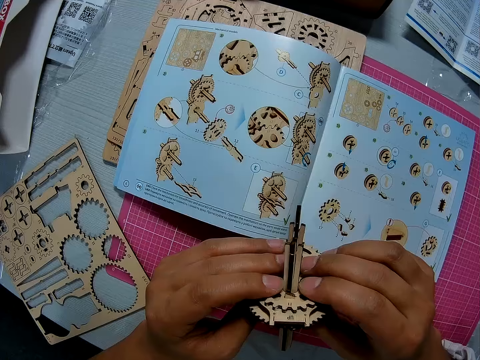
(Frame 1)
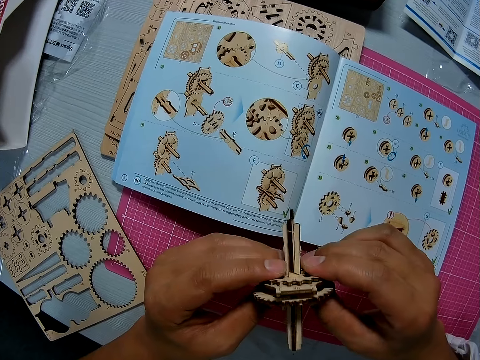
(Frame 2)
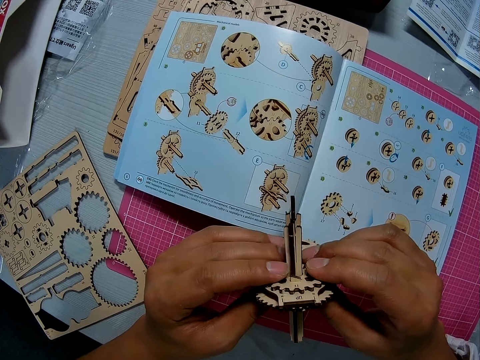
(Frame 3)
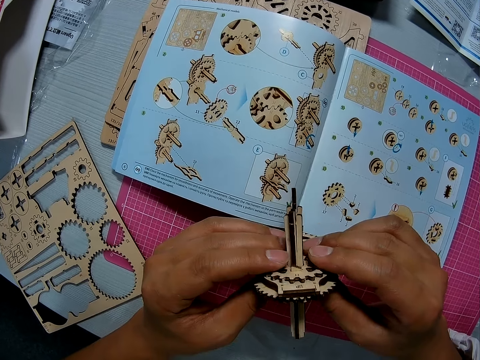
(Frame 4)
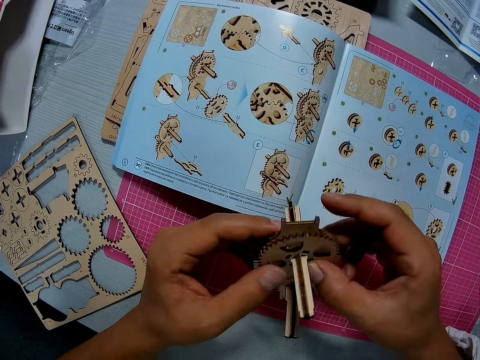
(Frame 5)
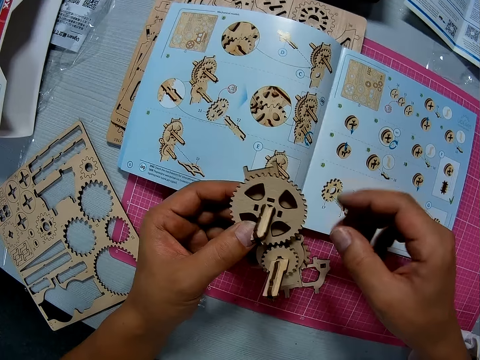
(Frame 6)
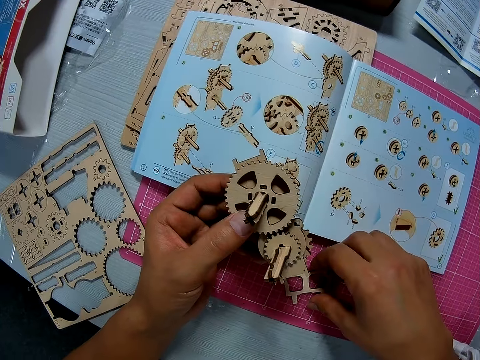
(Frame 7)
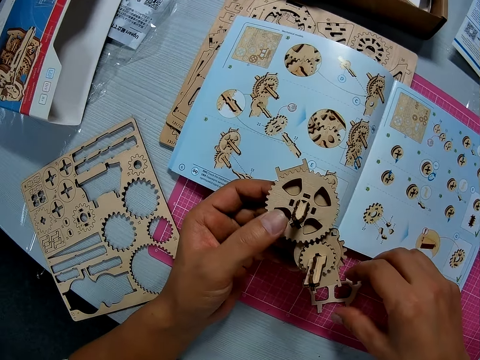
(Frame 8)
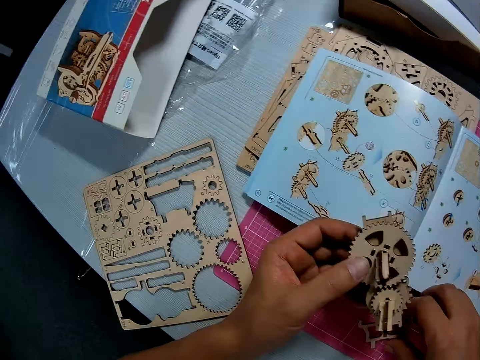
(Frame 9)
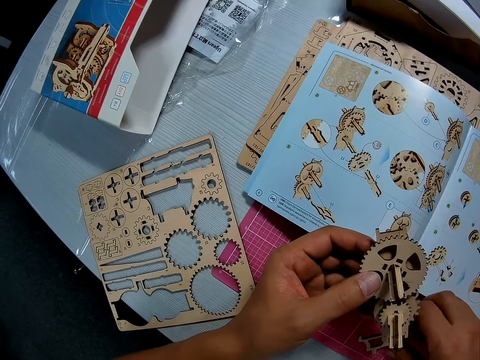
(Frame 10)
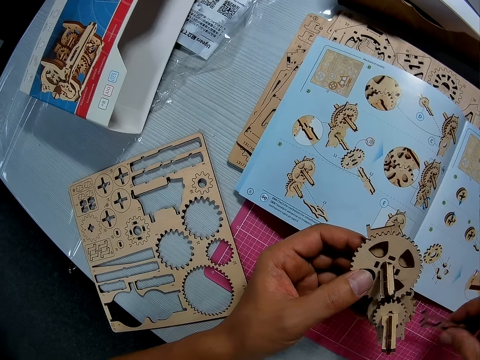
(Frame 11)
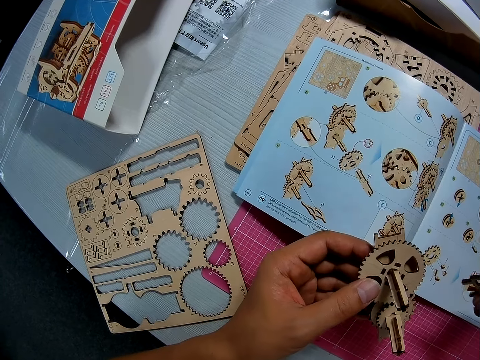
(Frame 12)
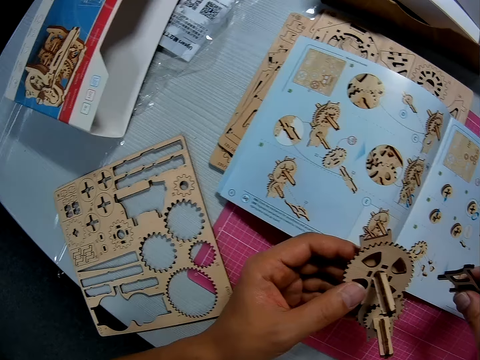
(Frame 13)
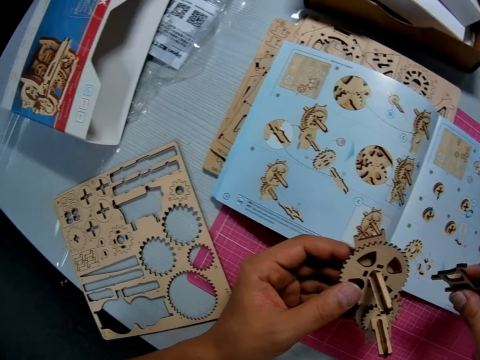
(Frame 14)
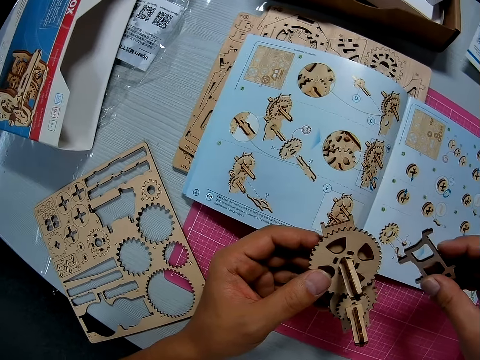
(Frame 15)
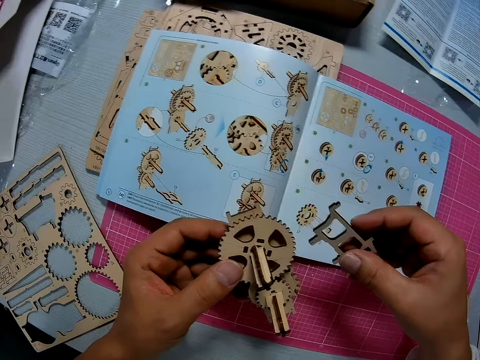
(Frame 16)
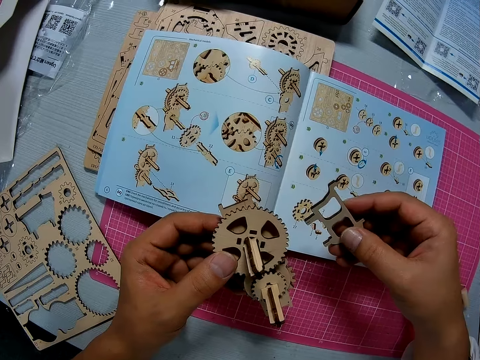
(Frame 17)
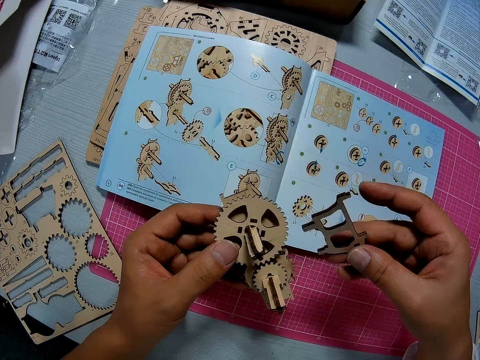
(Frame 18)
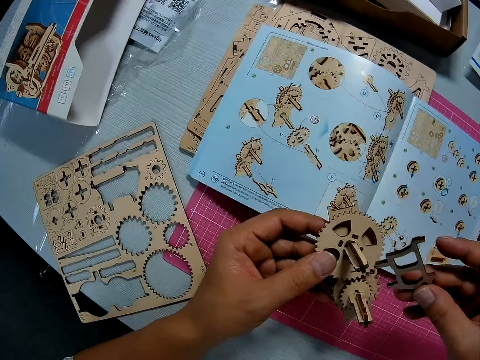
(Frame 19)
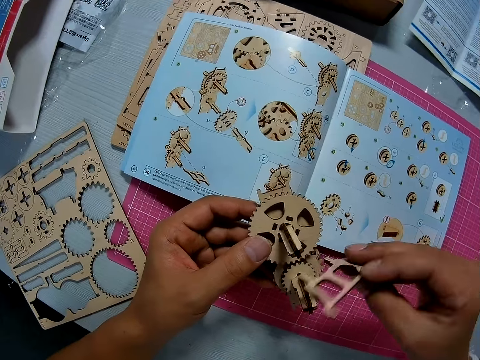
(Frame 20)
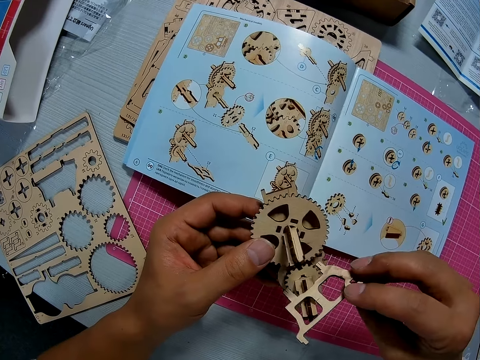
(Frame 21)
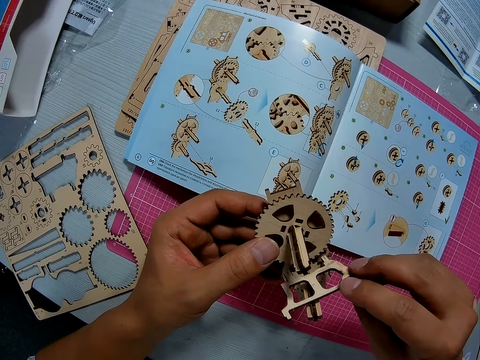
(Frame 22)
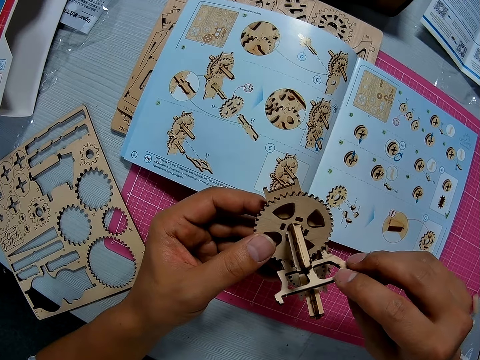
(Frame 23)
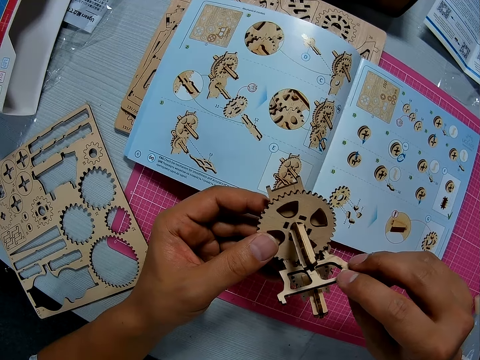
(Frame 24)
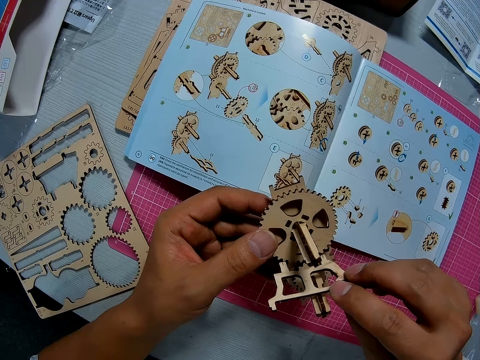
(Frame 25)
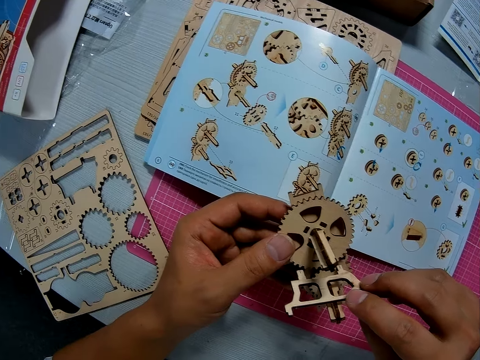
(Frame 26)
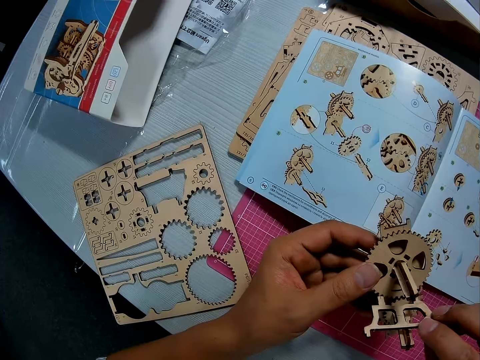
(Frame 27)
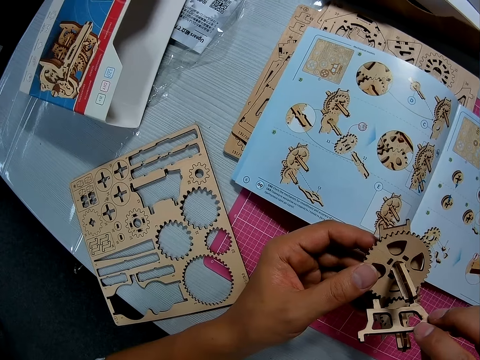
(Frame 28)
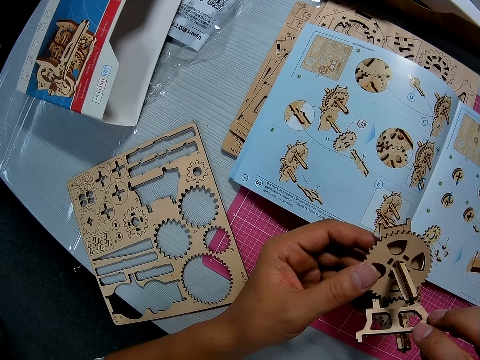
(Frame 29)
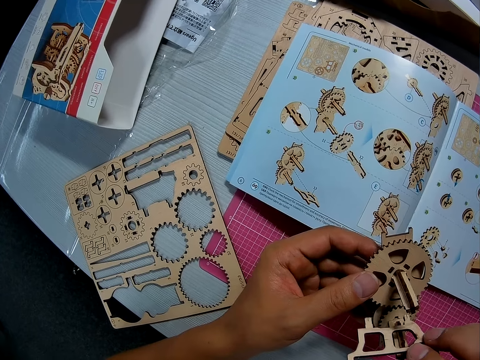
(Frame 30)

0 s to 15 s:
The camera wearer holds a piece of craft material with both hands. He turns the art work. He removes his right hand from the piece. He picks up another piece from a cutting sheet on a table with his right hand. He touches the pieces together. He holds the art piece.

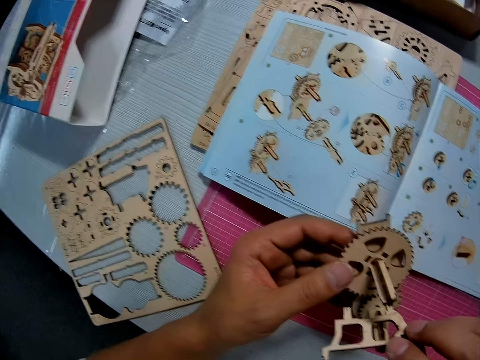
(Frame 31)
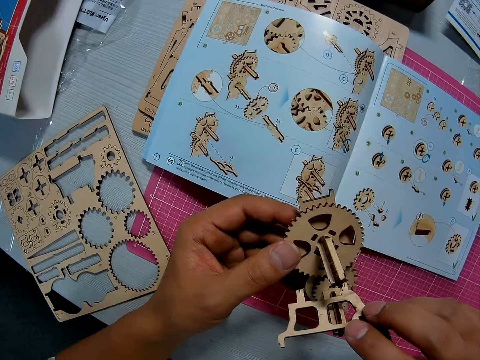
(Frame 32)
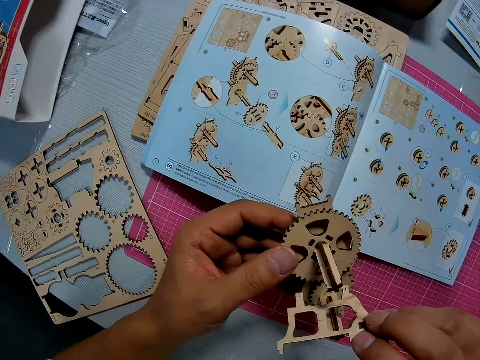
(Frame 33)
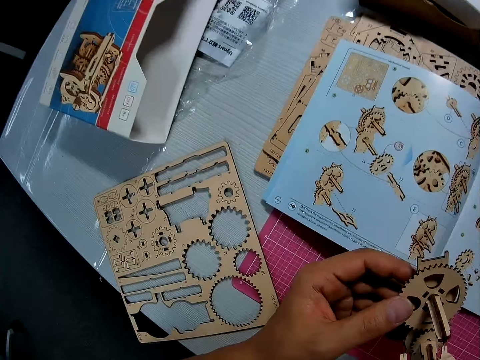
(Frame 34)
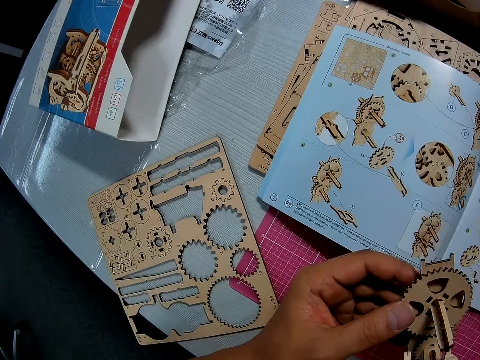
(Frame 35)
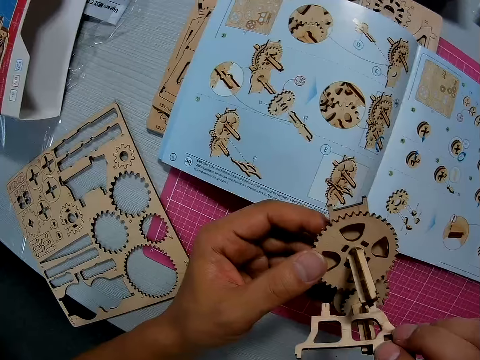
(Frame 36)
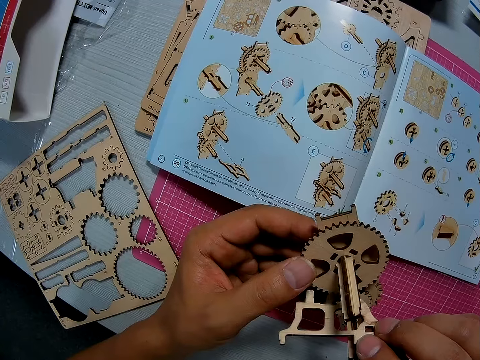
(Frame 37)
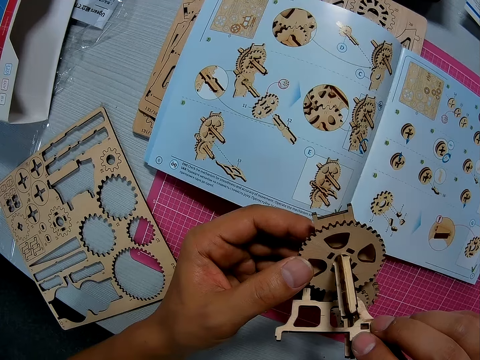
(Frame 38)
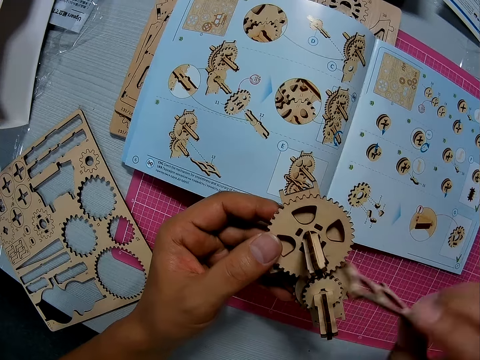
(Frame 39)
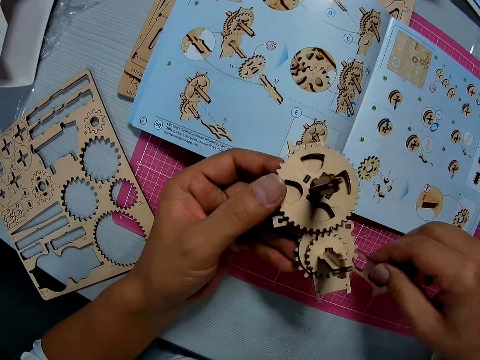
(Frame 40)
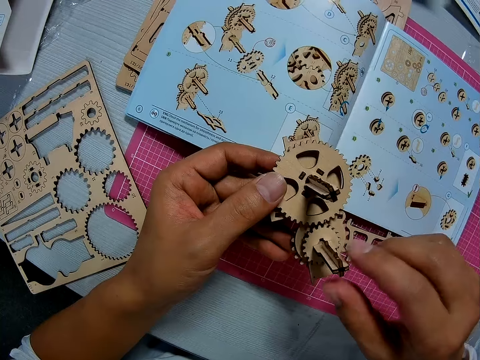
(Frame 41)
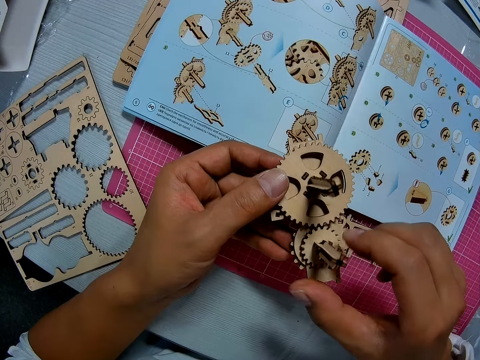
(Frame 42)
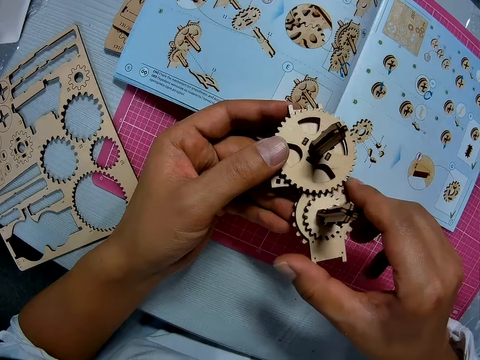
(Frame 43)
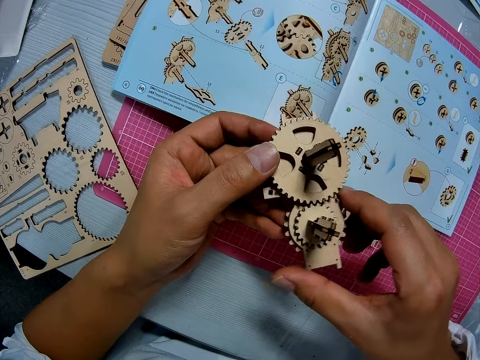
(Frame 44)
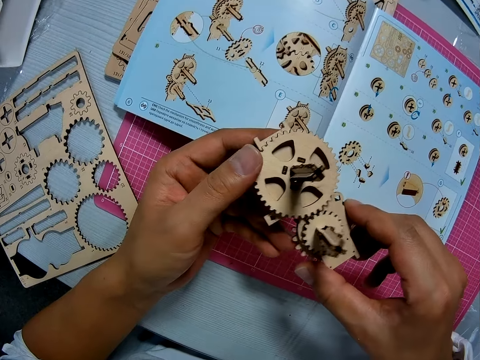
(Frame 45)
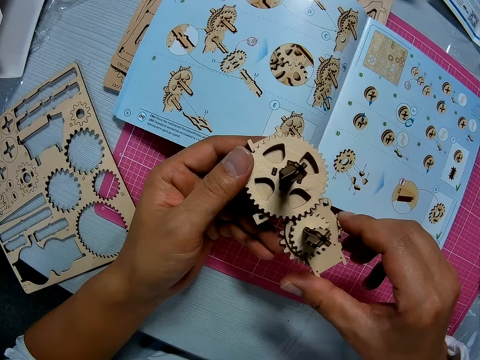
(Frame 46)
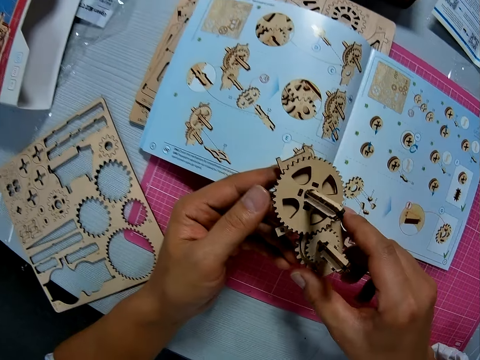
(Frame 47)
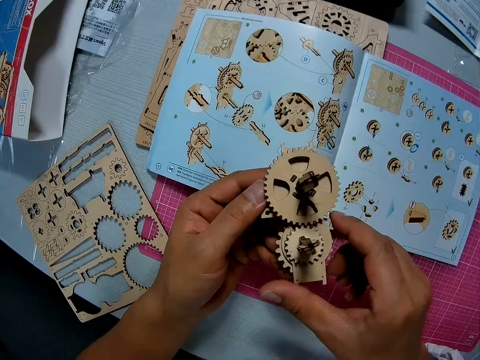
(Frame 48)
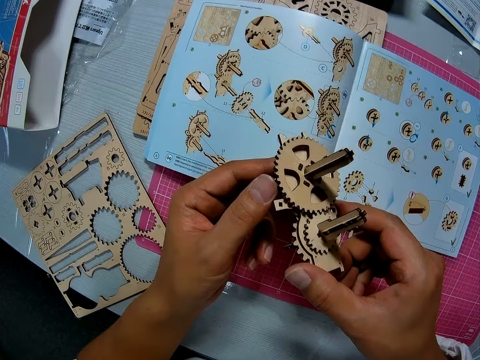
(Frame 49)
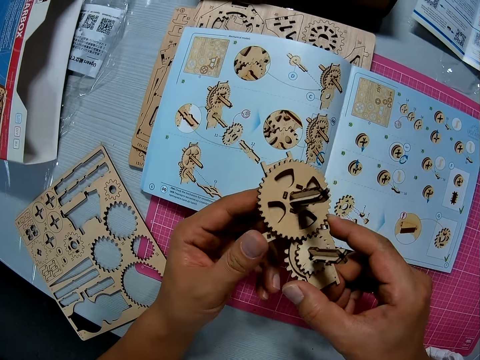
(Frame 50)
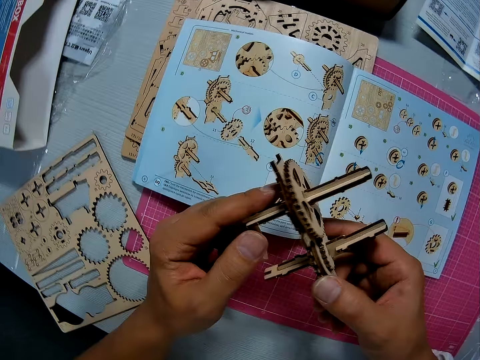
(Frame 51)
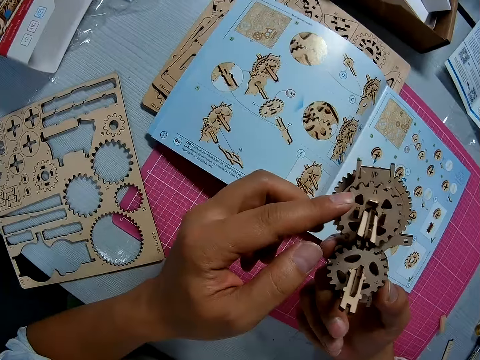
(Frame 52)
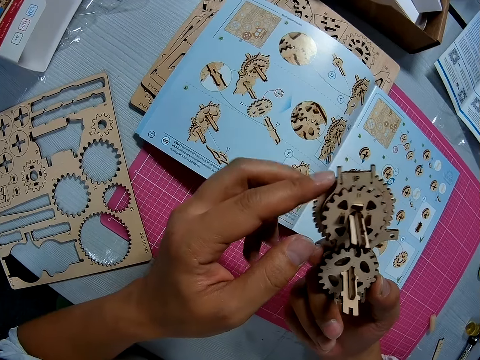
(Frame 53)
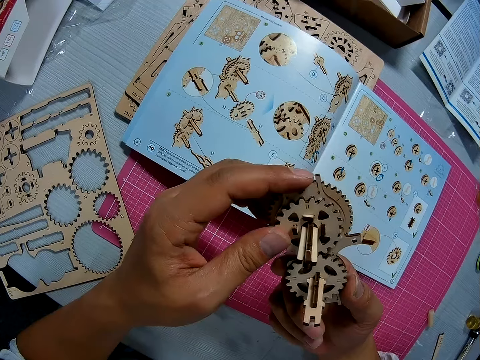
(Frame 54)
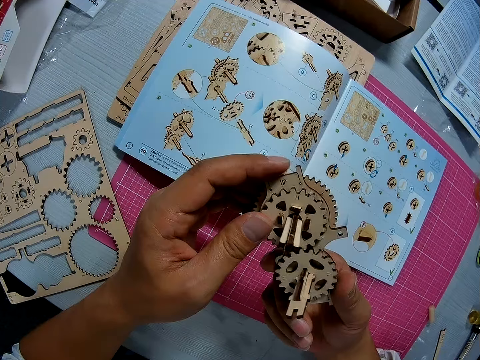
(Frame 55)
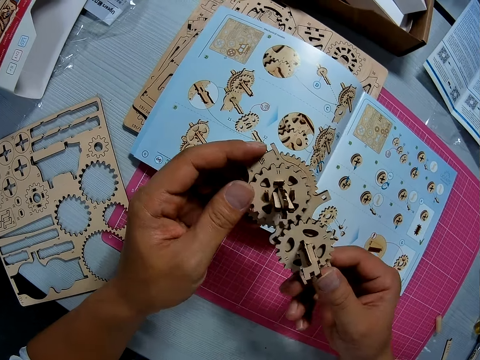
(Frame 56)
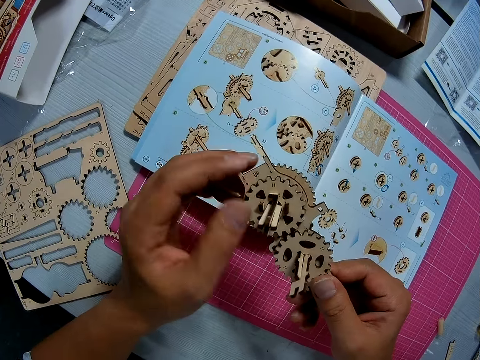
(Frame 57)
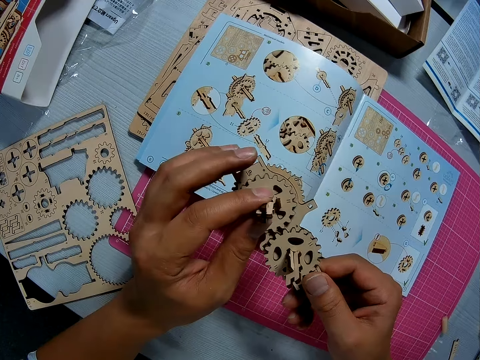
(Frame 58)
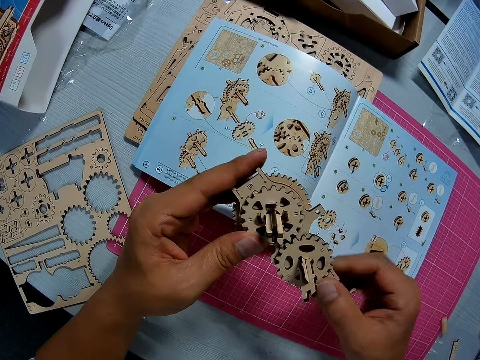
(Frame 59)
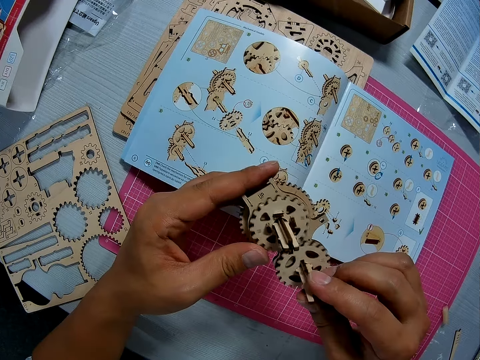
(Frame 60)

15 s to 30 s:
The camera wearer drops a piece on the cutting sheet. They examine the piece with both hands. They turn the art work.
